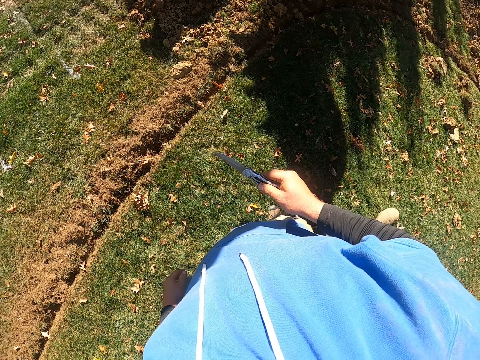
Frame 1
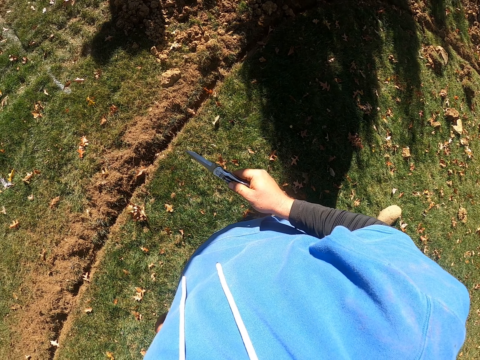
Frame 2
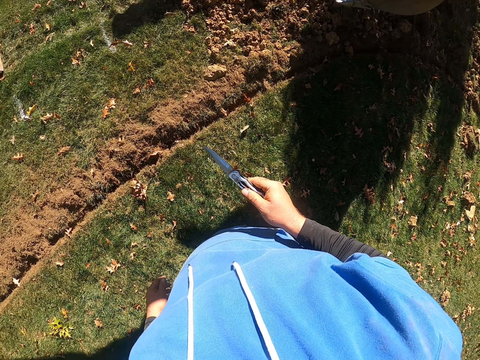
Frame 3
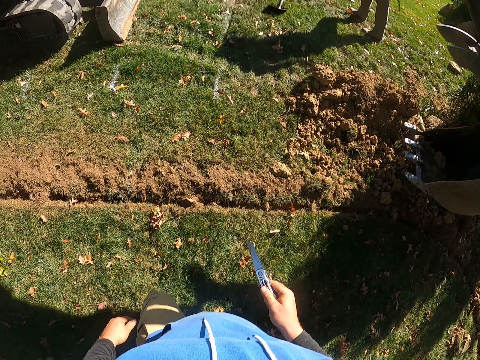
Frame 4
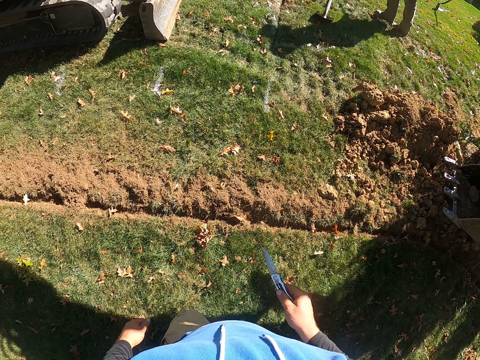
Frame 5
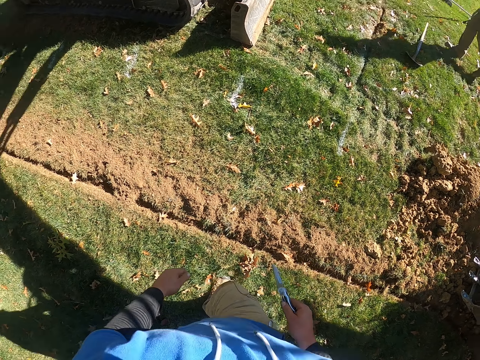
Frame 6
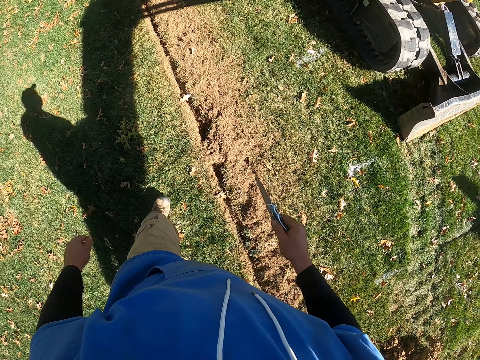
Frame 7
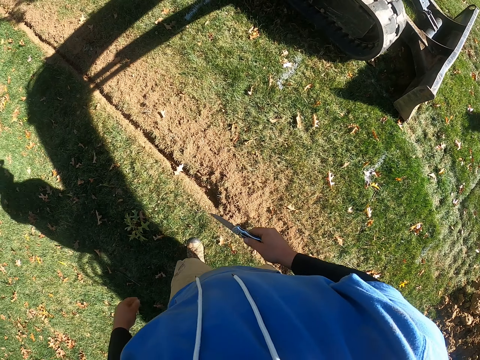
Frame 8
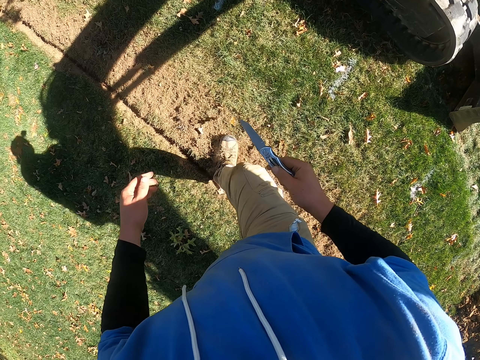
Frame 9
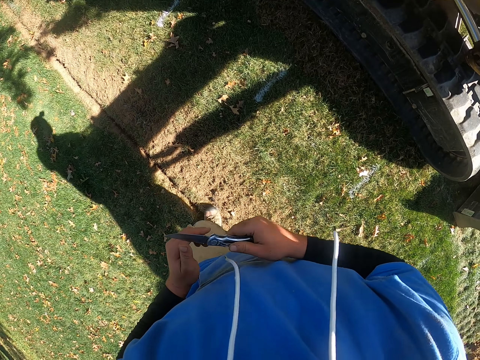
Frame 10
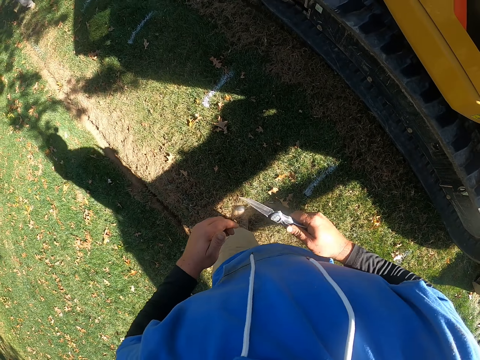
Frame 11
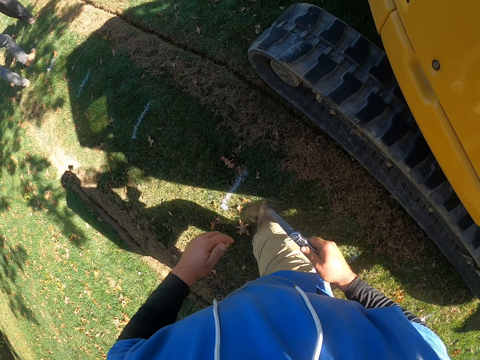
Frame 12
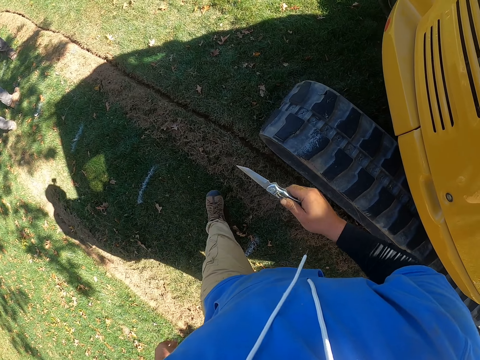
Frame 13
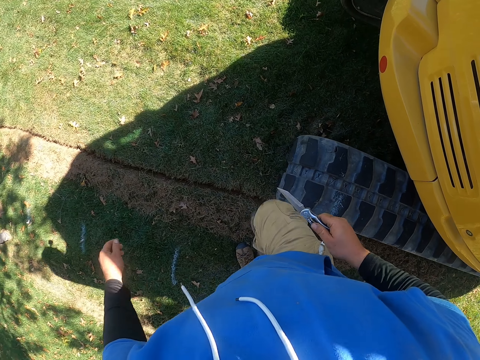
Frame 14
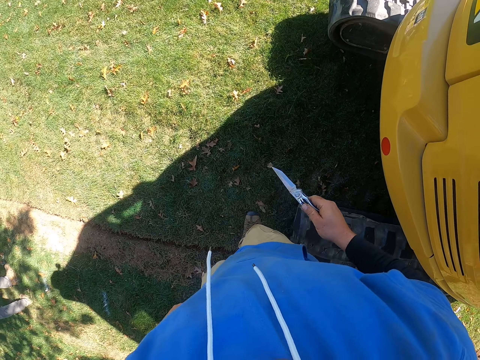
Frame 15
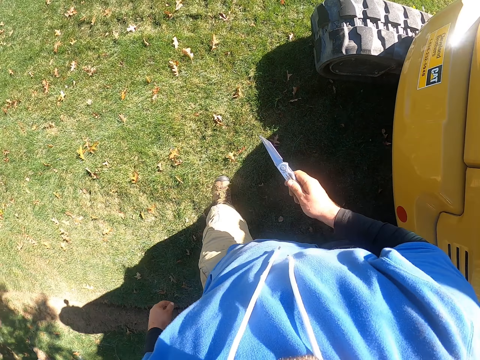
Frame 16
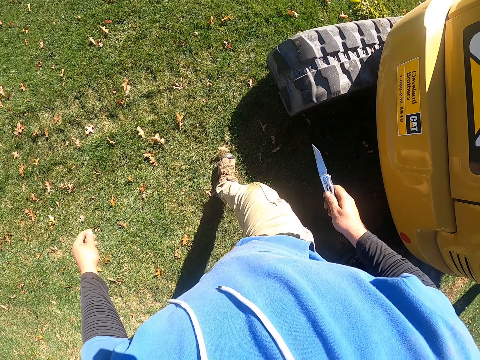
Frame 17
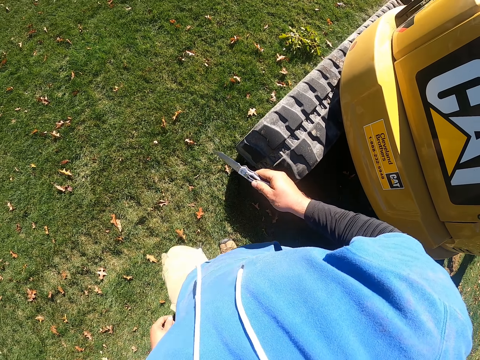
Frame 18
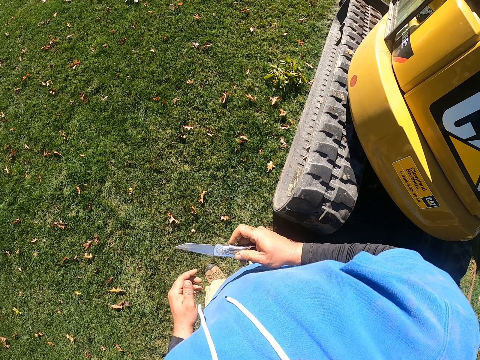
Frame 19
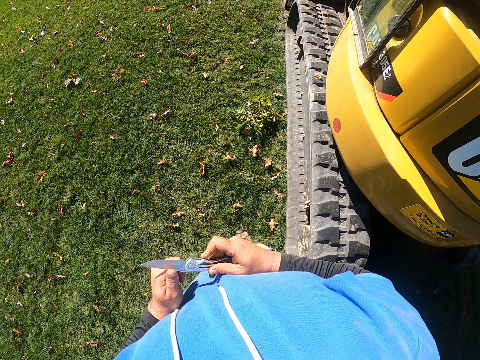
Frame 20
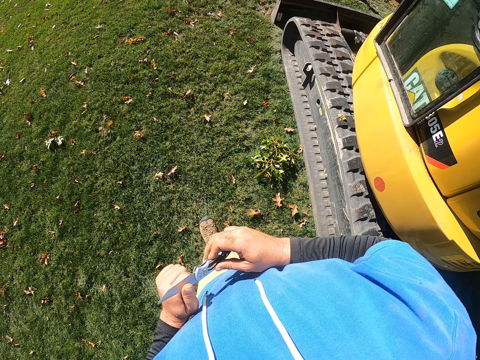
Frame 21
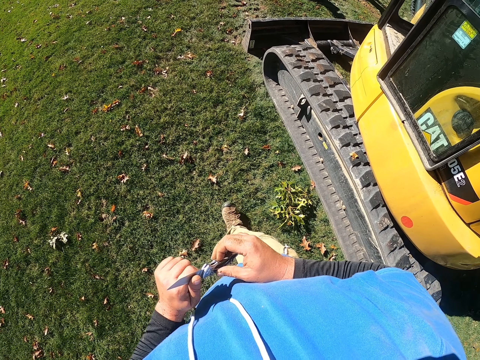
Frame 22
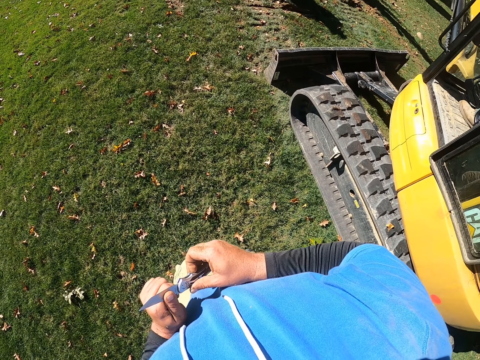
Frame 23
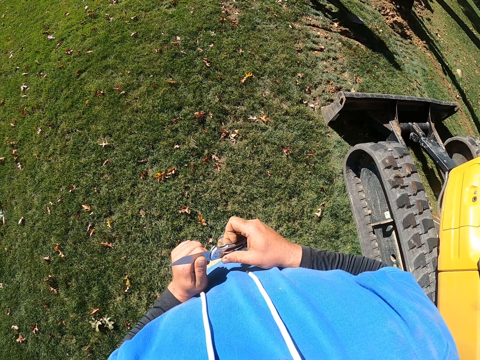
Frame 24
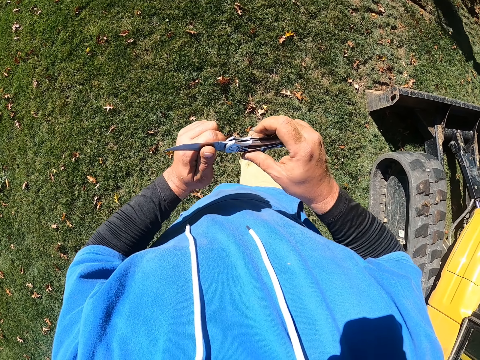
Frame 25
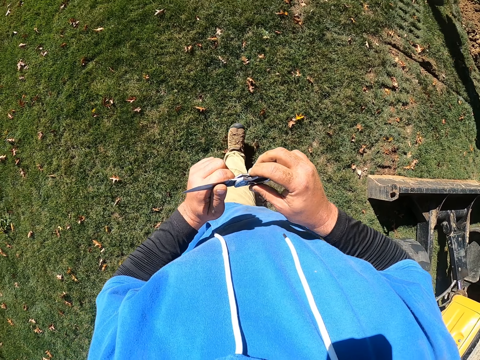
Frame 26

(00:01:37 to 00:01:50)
The camera wearer looks around. A man walks. The camera wearer walks. They hold a knife with both hands.

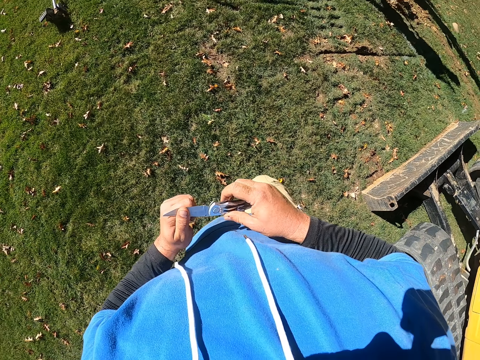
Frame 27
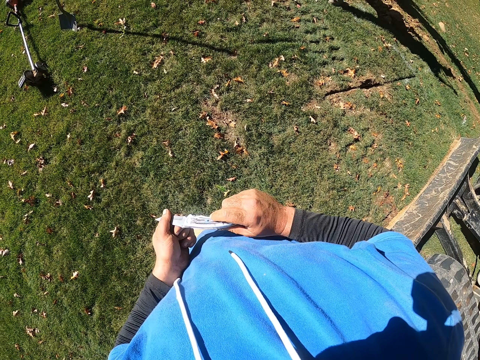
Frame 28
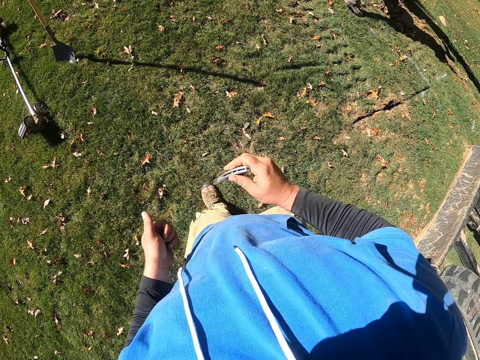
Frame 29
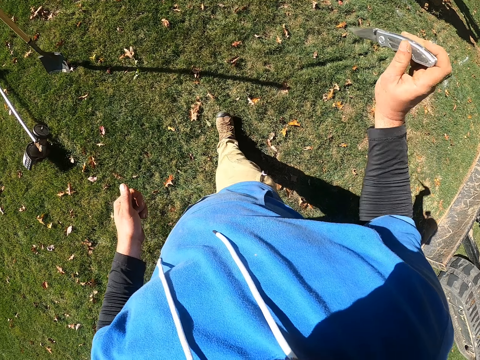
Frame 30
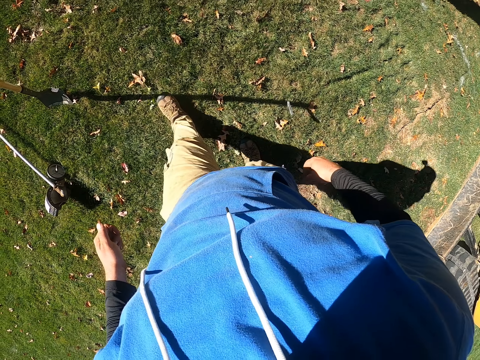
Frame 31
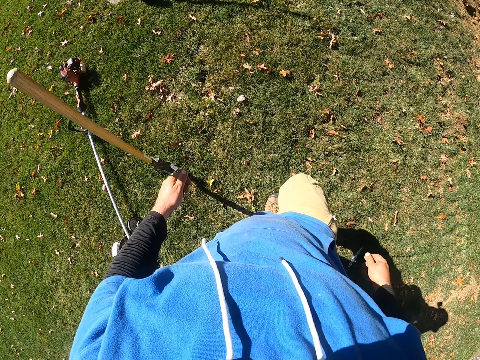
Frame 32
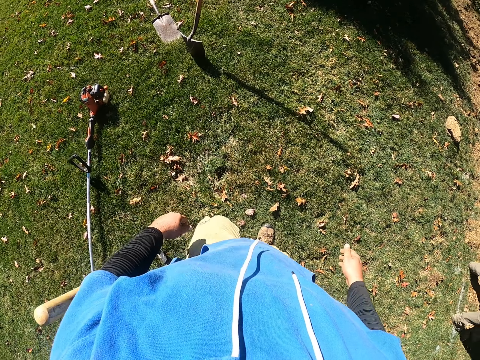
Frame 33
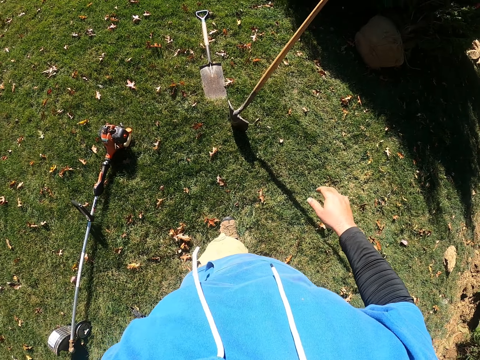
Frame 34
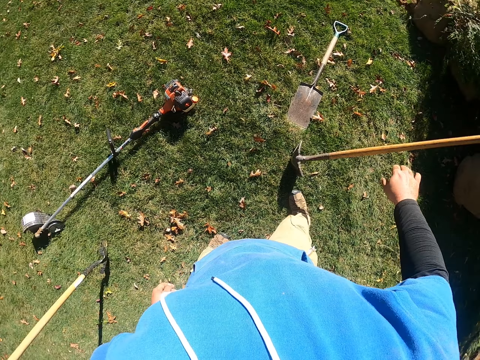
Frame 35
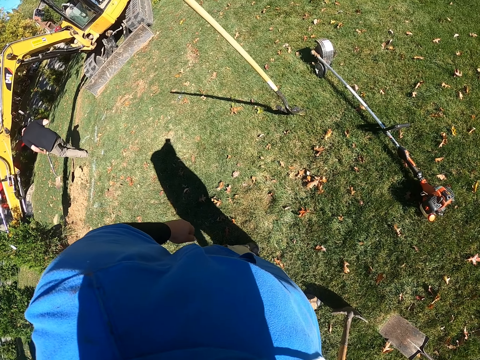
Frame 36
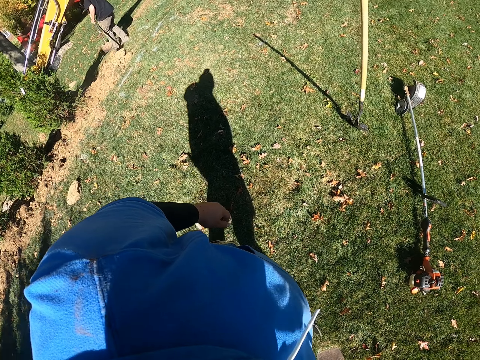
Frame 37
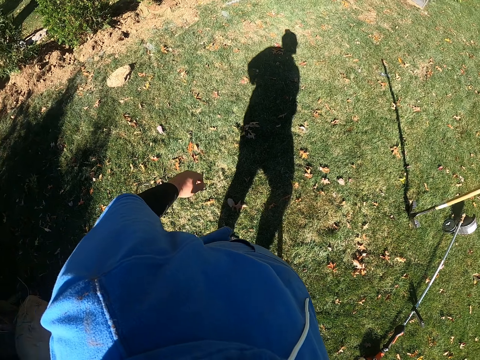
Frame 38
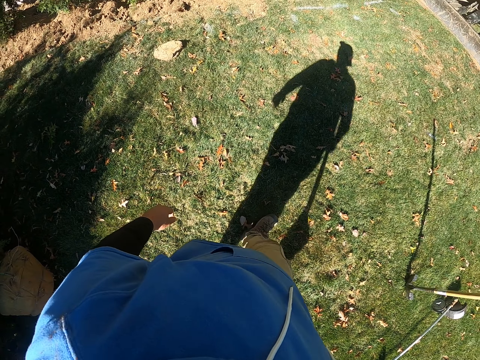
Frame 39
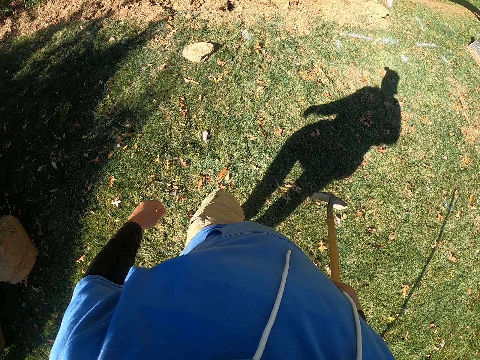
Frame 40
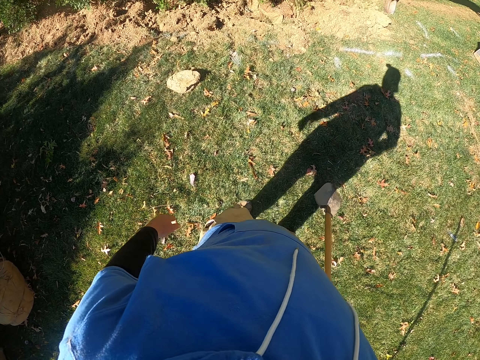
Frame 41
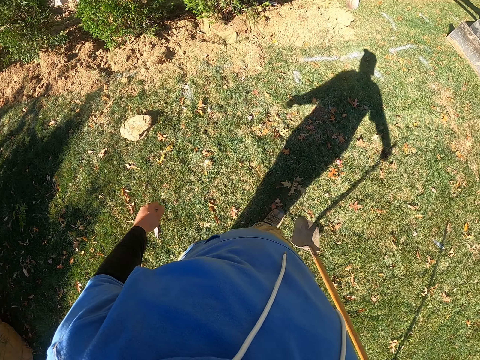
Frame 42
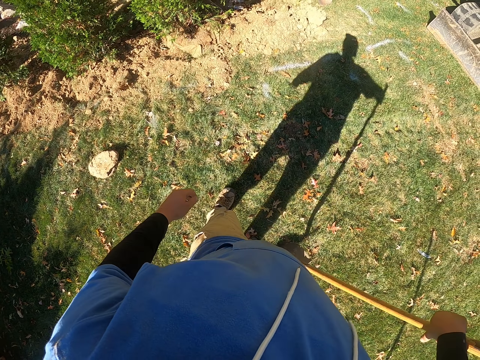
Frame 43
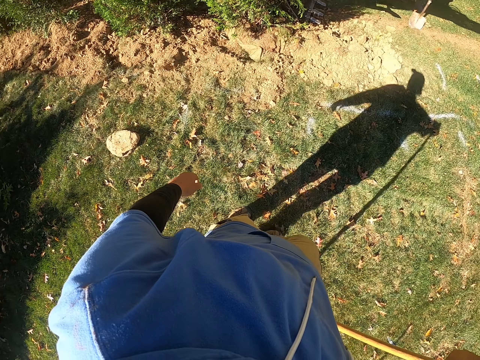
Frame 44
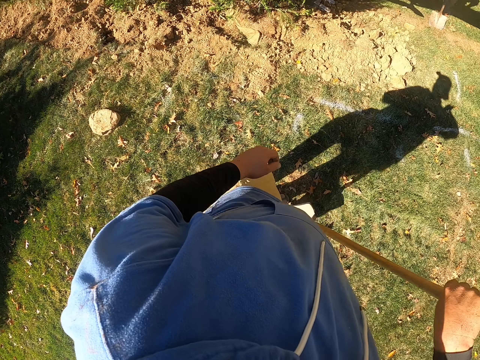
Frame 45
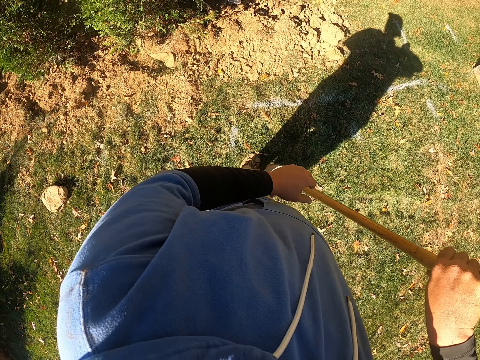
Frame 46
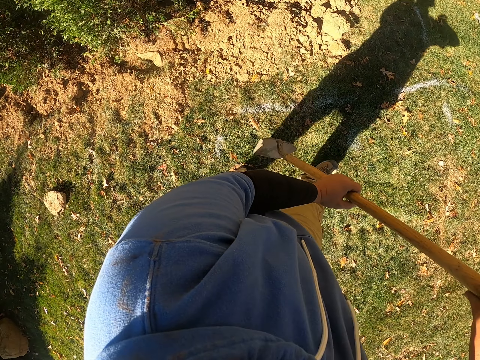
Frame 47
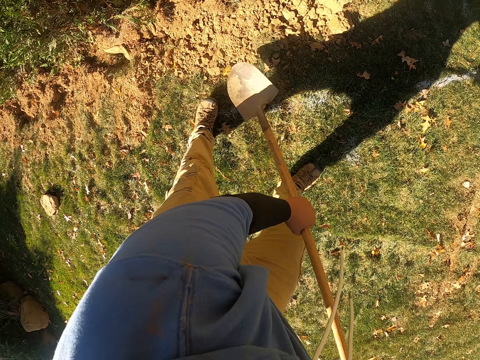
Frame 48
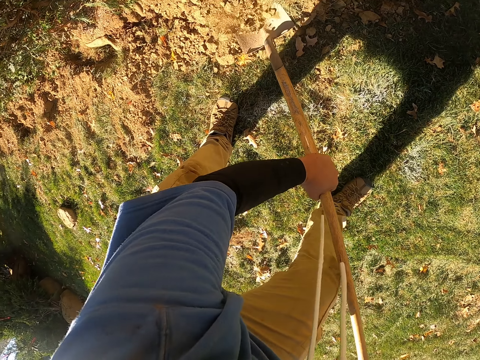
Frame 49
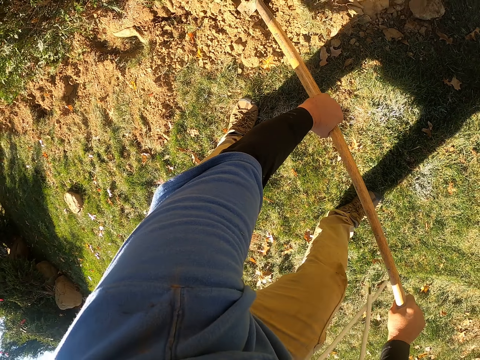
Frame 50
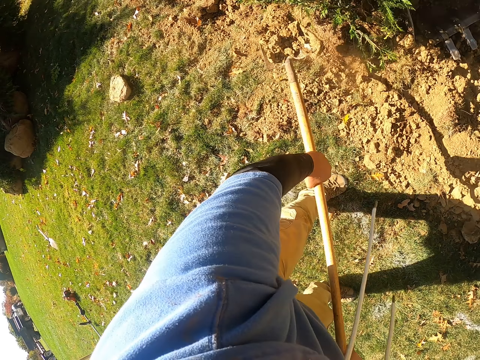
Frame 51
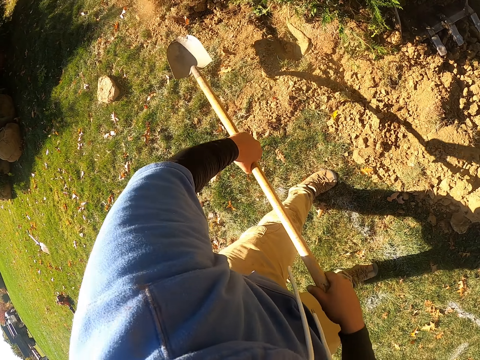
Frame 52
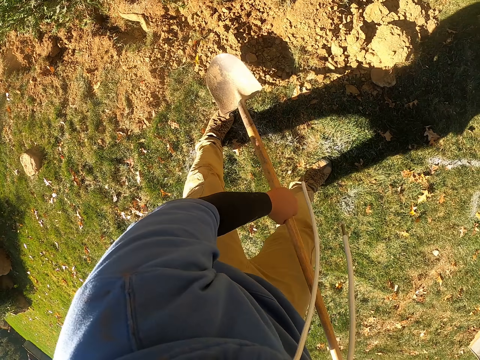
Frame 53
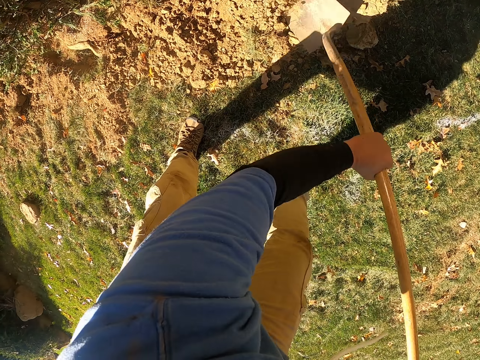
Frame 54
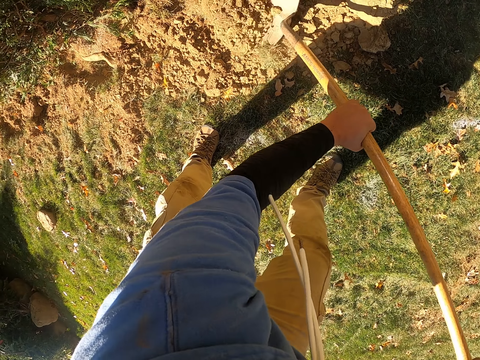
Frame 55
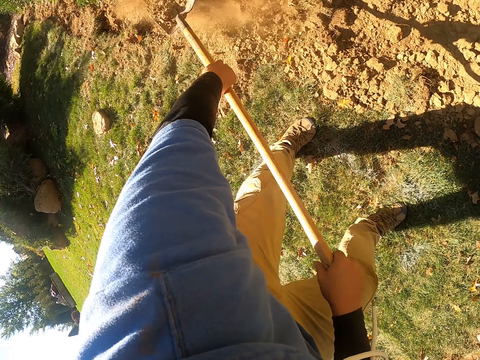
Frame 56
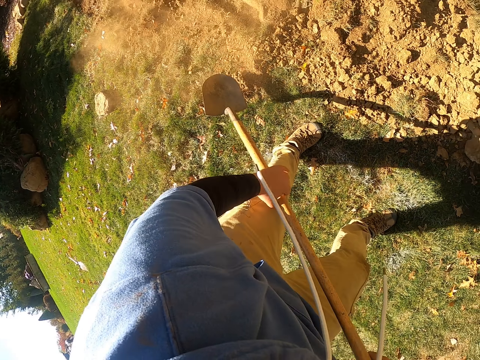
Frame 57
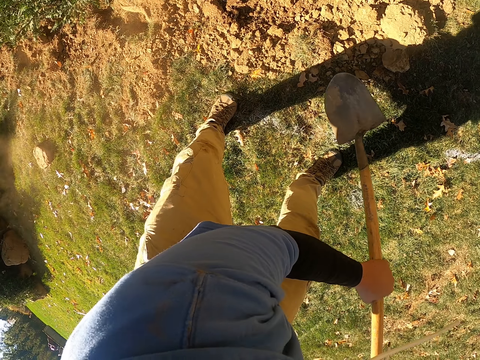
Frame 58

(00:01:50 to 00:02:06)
The camera wearer throws the knife down. They walk, pick up the spade, look around, lift the spade, and walk with the spade. They dig the soil, drop the soil down, dig the soil, and drop the soil down.
